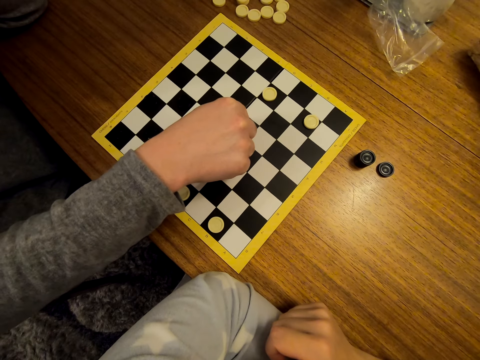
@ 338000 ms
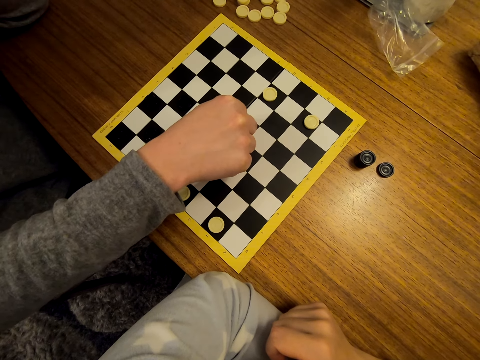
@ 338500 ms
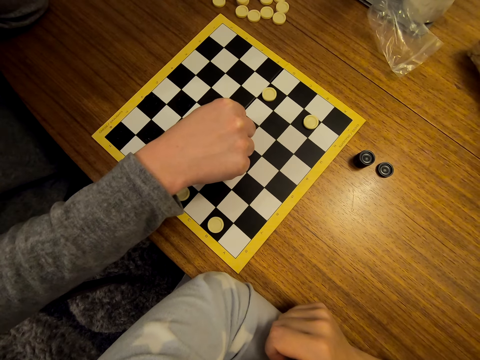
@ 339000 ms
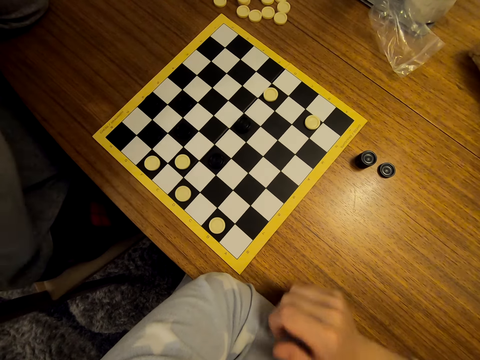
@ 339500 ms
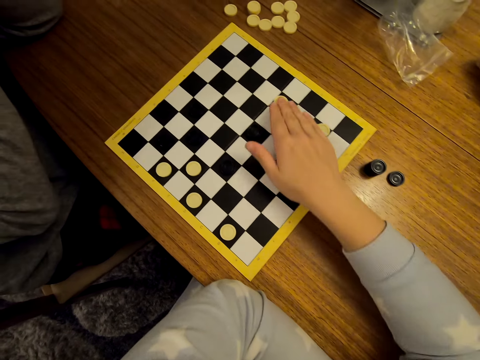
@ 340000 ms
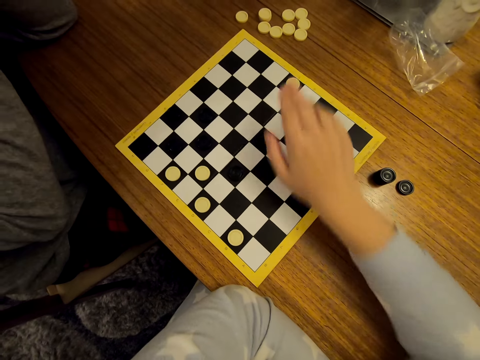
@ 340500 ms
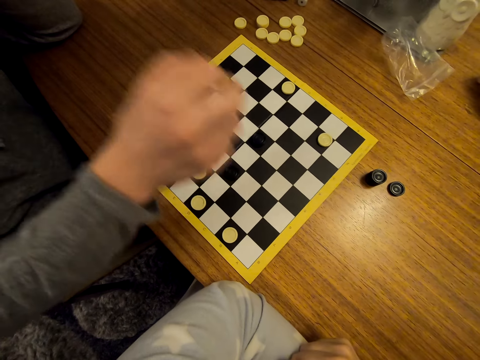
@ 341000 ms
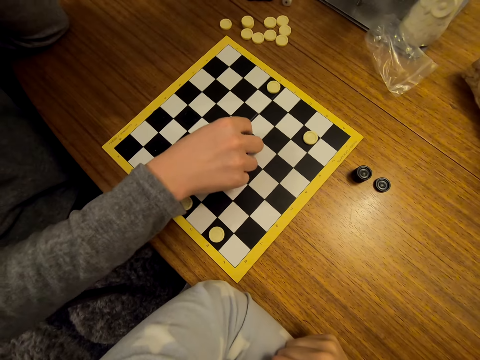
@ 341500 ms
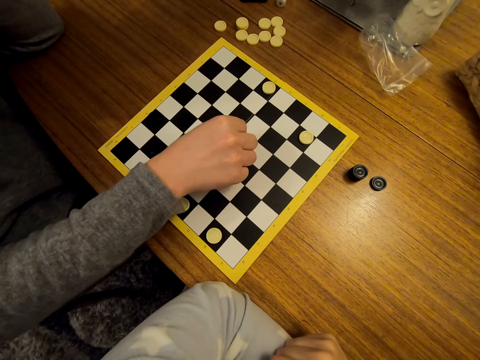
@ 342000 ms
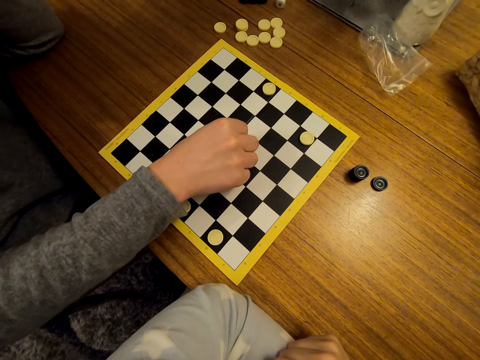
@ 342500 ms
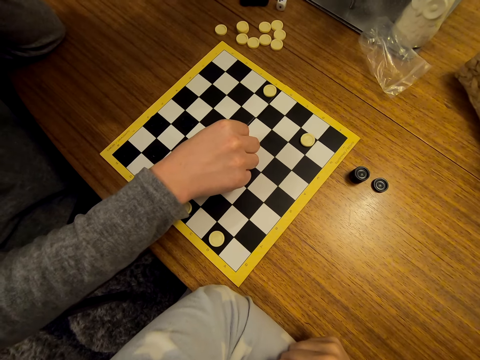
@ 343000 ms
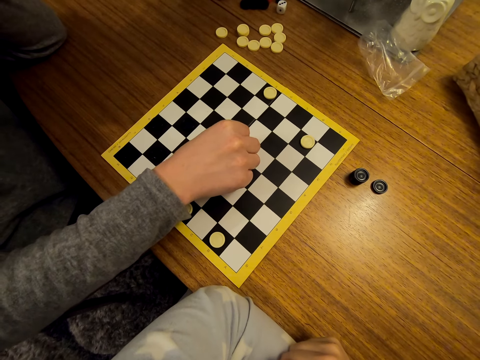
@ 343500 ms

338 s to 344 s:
The camera wearer moves a piece on a checker board. A lady moves a piece on the checker board.

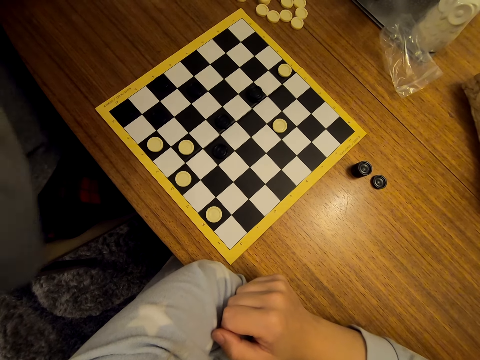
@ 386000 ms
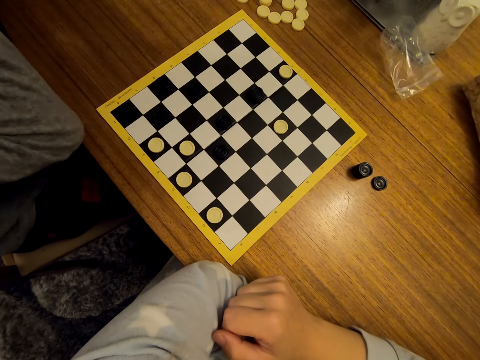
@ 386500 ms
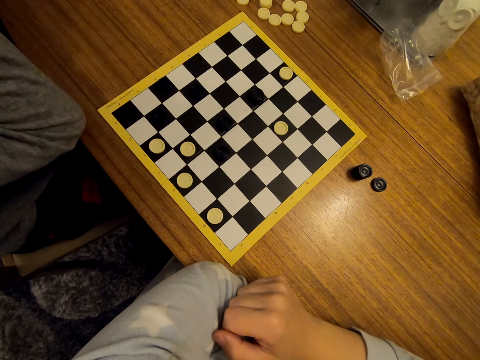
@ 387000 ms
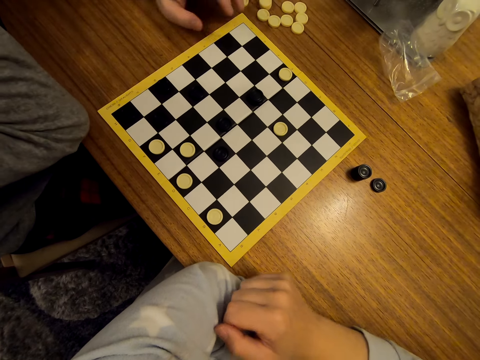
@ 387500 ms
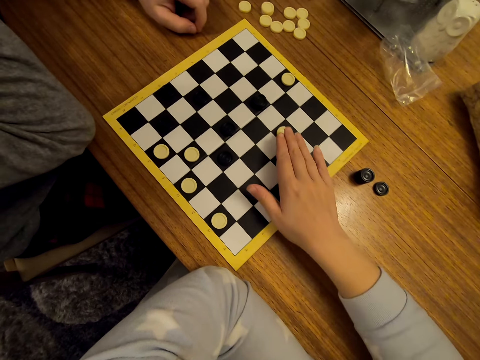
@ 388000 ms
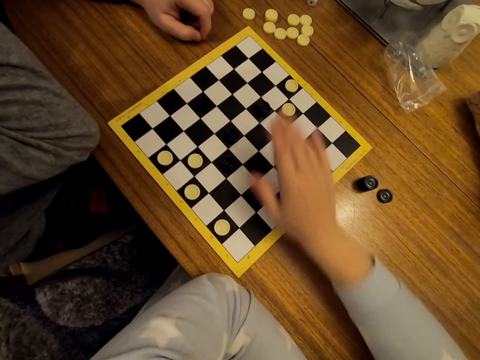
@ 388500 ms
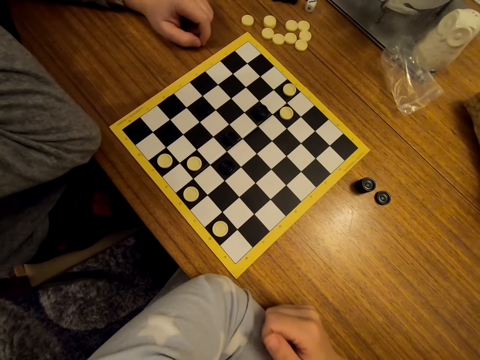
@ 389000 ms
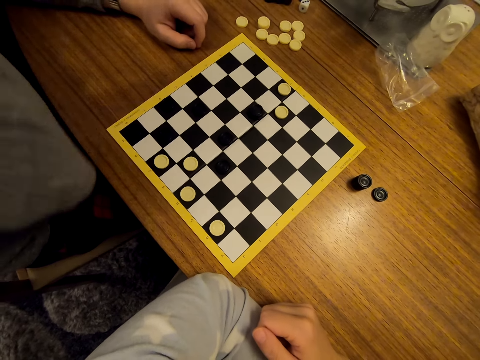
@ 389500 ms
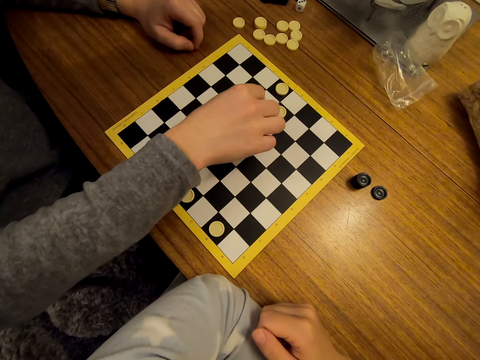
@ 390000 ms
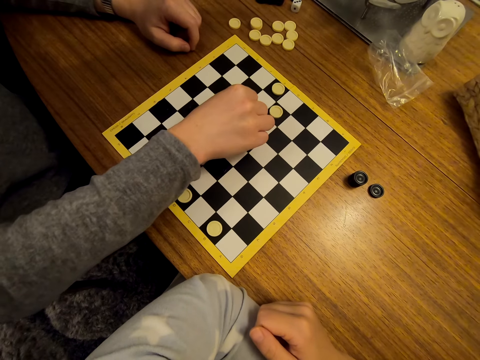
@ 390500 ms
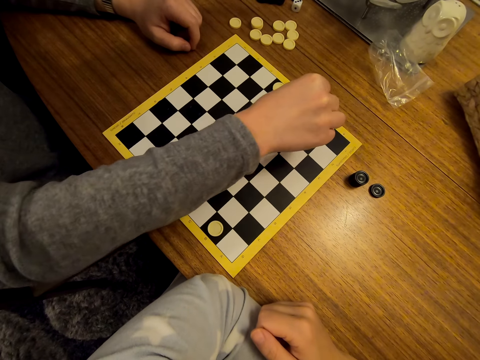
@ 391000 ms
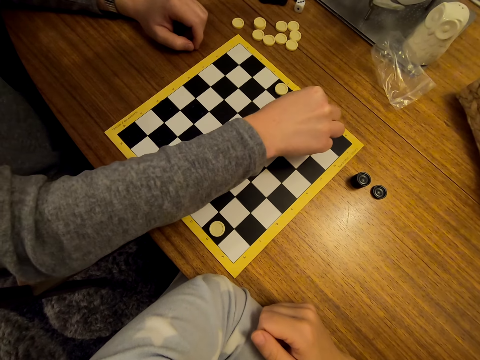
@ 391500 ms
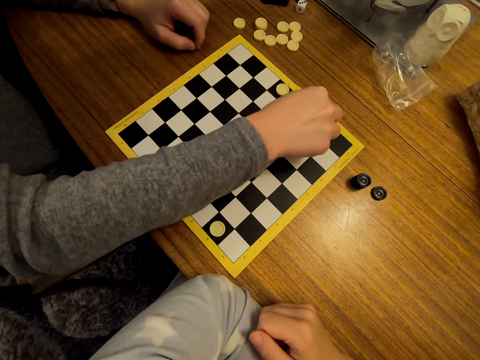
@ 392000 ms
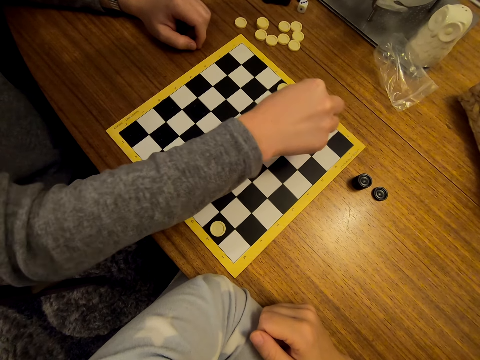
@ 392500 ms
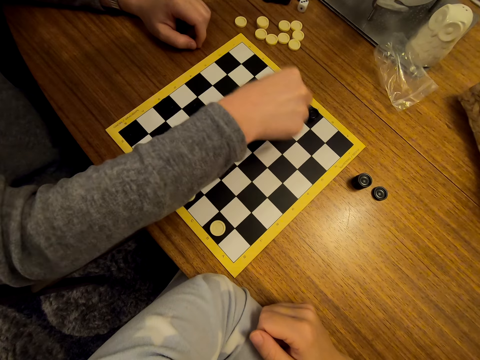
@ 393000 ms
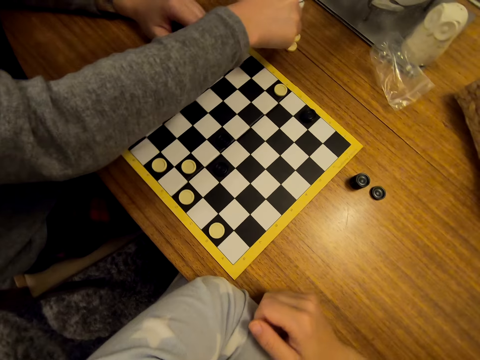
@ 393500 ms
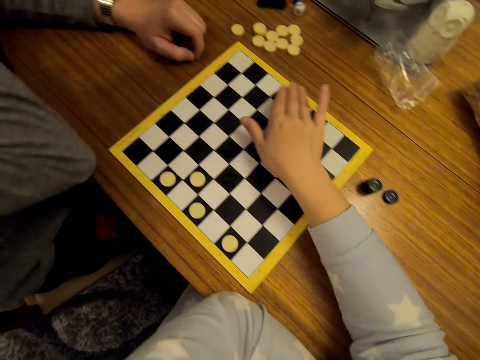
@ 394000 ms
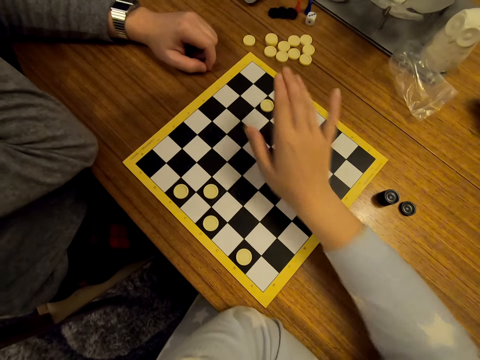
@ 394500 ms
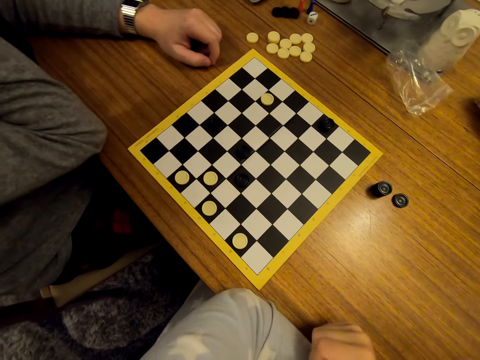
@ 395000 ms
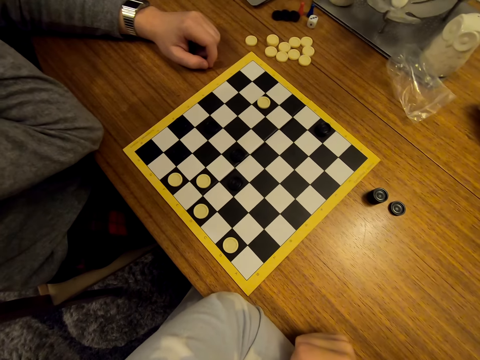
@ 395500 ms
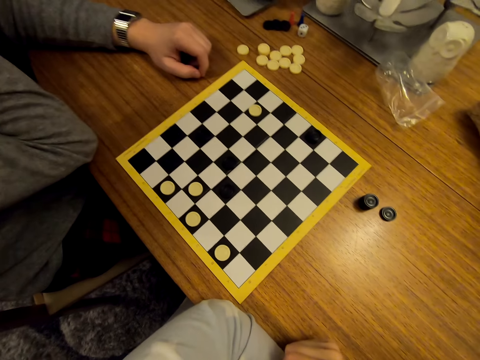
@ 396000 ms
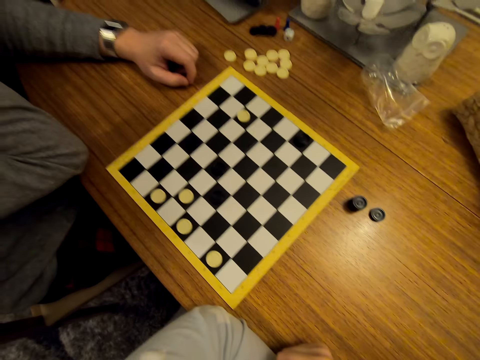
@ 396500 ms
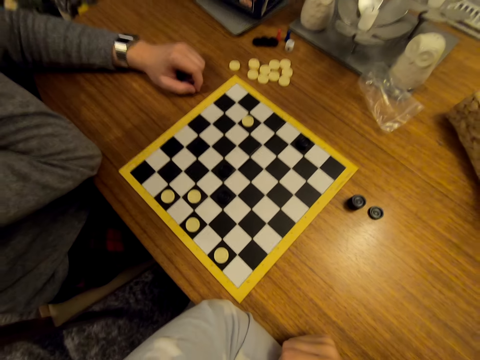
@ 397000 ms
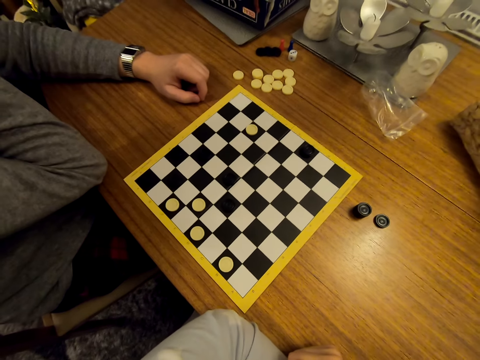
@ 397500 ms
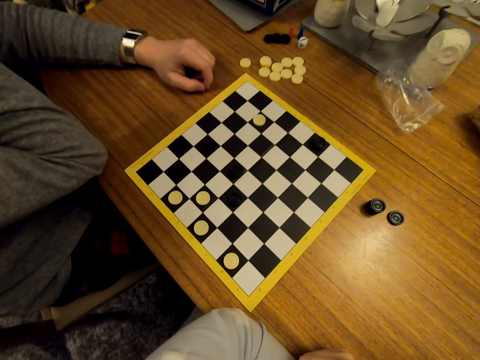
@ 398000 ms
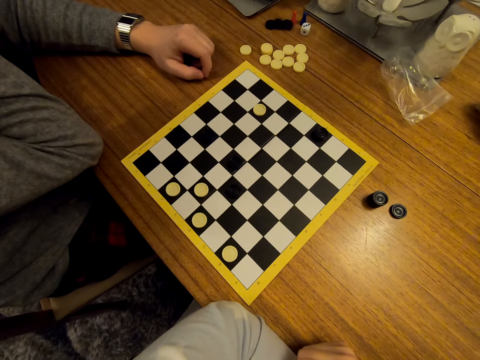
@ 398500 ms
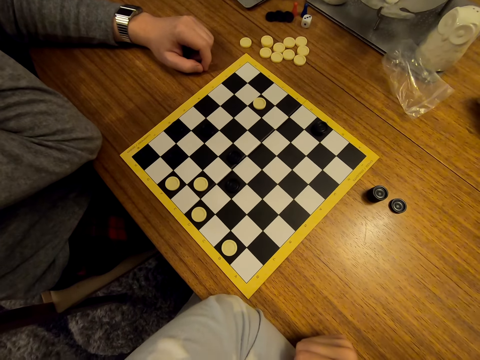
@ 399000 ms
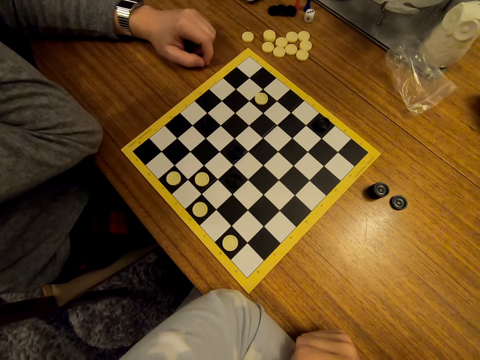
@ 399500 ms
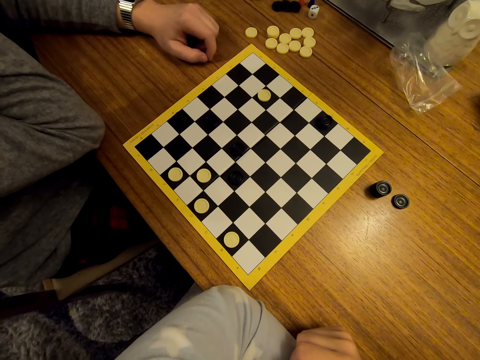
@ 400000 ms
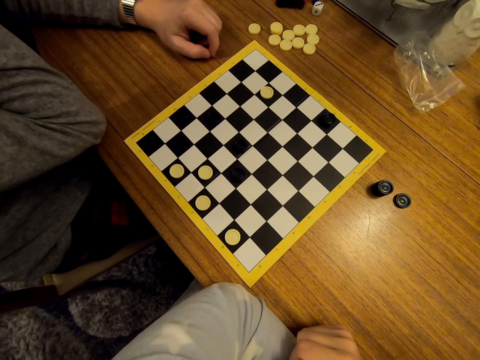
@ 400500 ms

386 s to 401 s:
The camera wearer moves a piece on a checker board. A lady moves a piece on the checker board. The lady removes a piece from the checker board and puts a piece on the table. The camera wearer moves a piece on the checker board. The lady laughs. The camera wearer laughs.

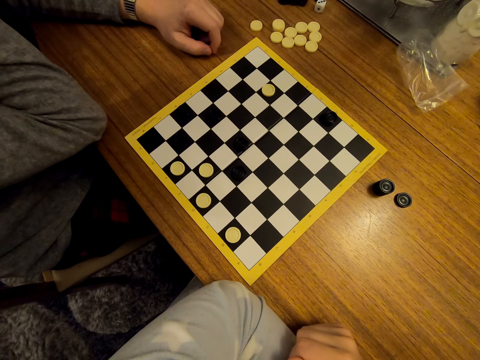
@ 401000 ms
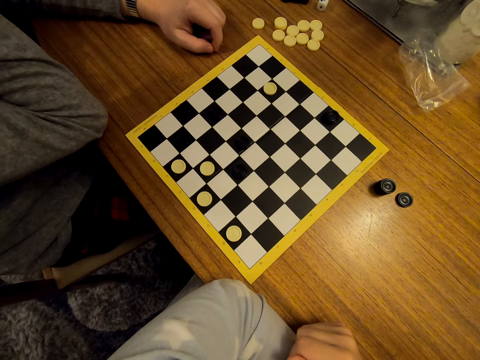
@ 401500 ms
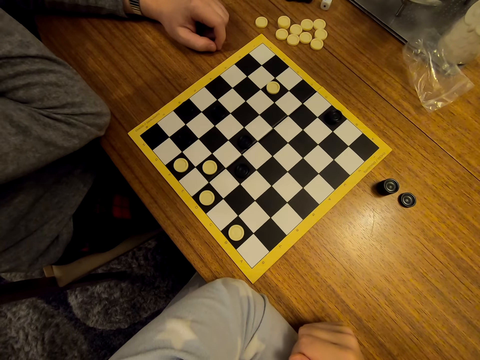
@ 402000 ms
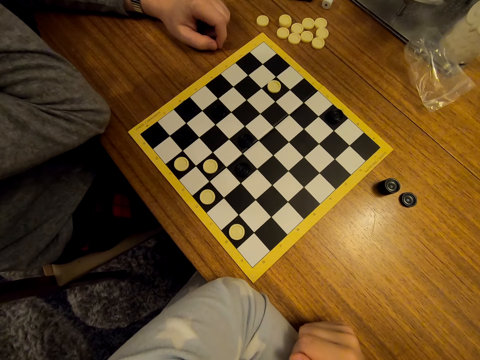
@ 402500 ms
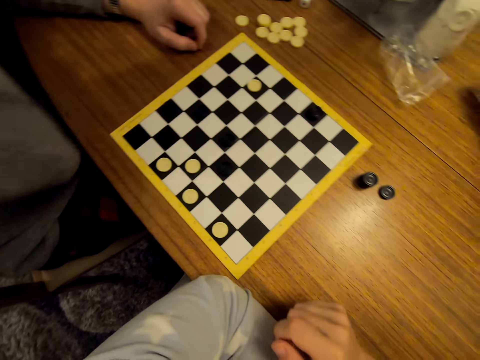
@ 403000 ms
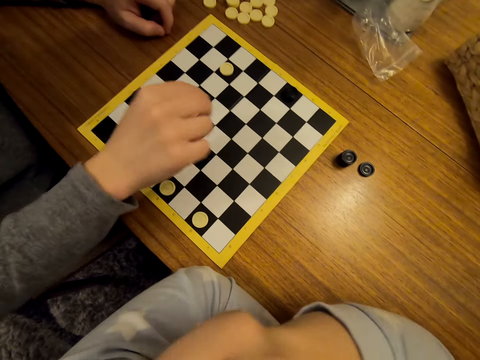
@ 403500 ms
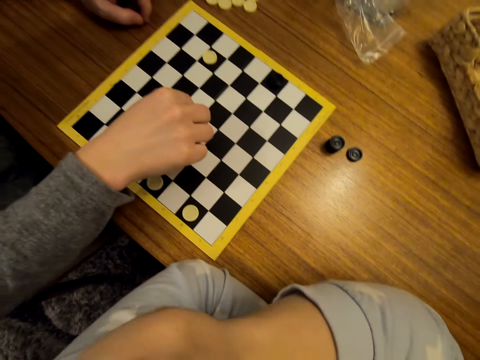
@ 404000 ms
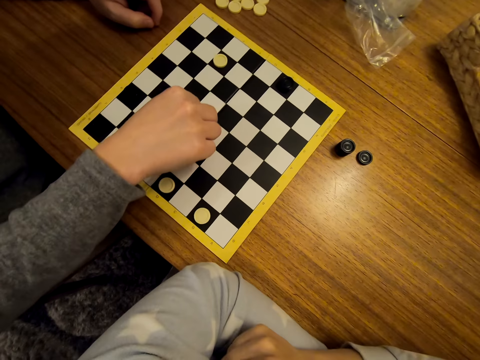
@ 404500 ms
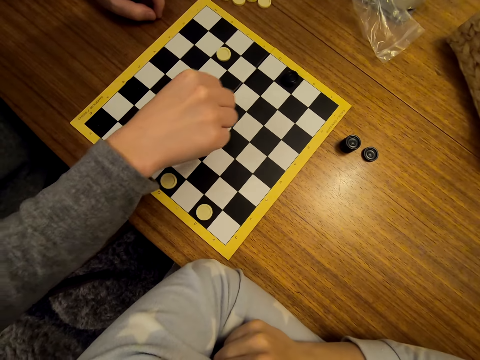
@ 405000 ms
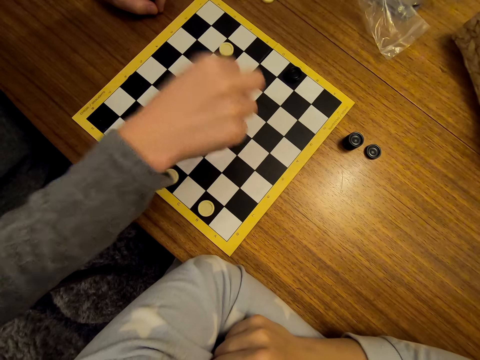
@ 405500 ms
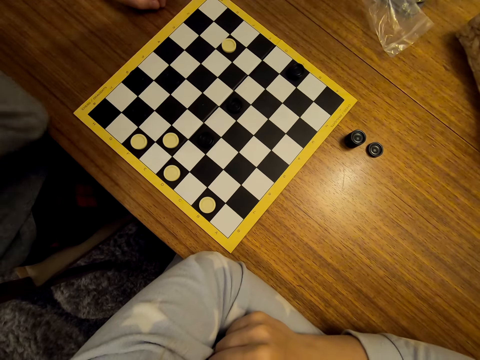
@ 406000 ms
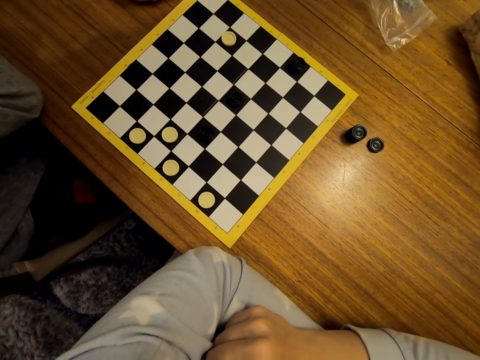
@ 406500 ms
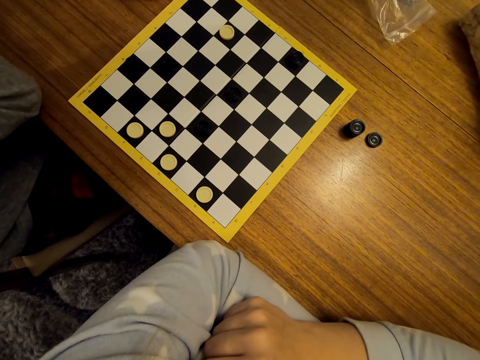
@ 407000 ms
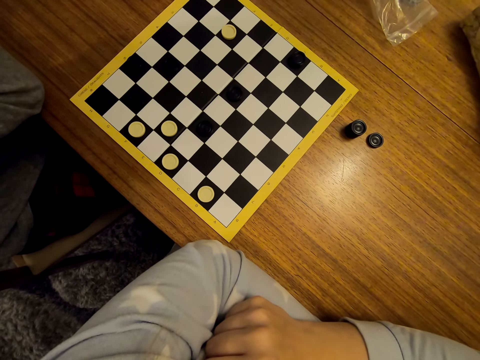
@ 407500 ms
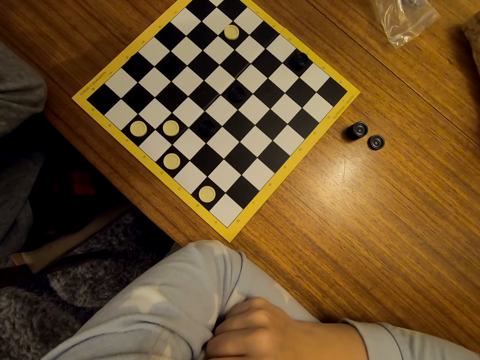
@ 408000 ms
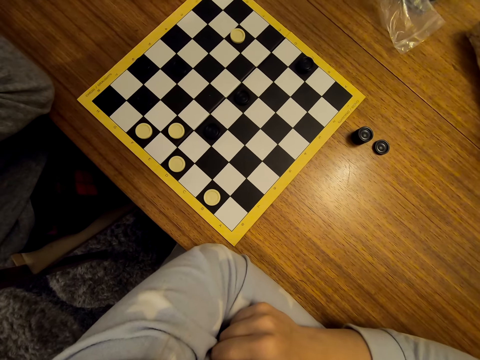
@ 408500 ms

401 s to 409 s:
A lady moves a piece on a checker board.
